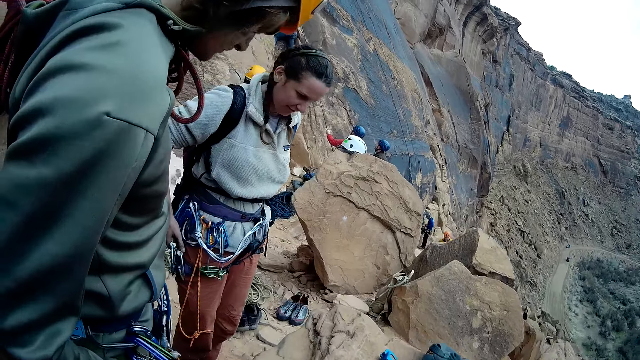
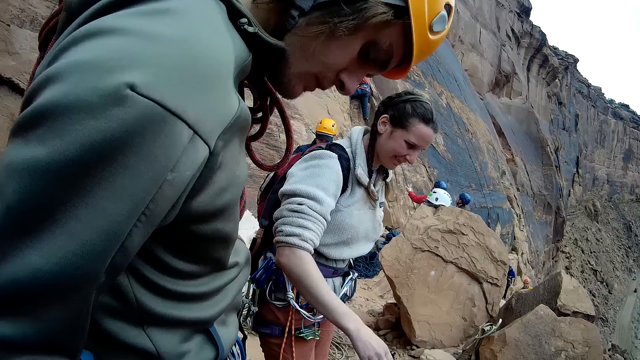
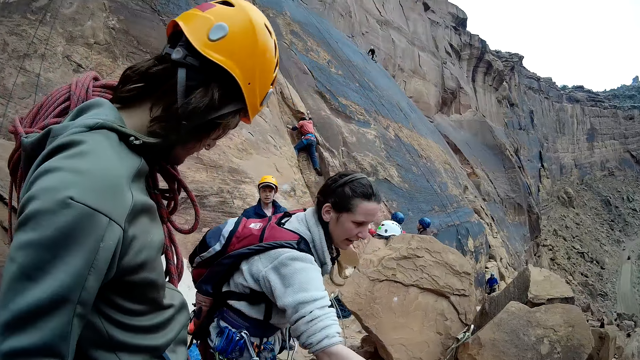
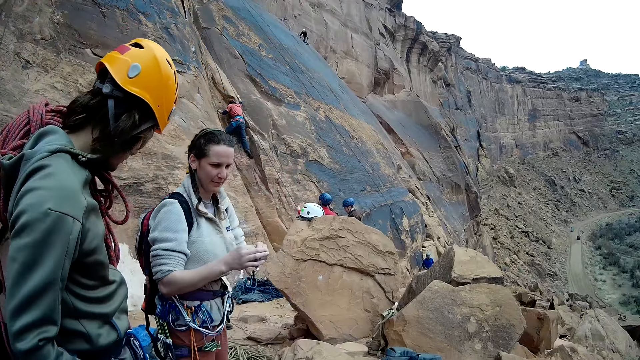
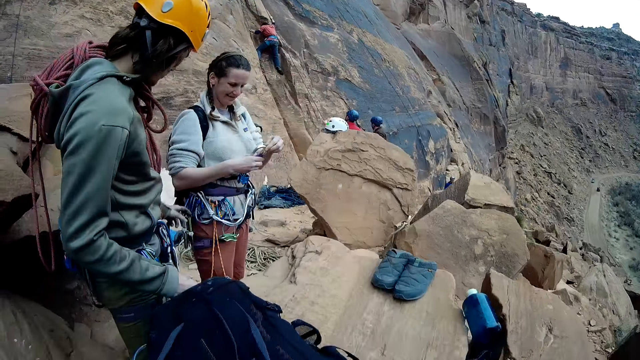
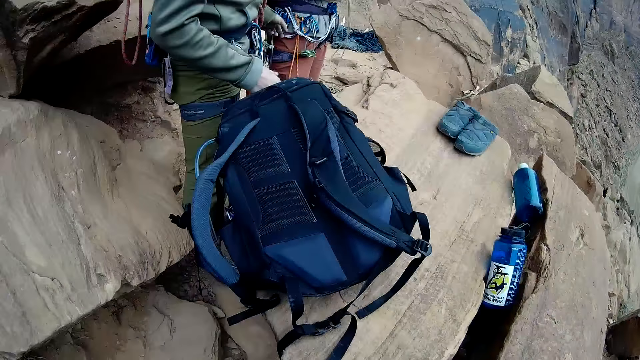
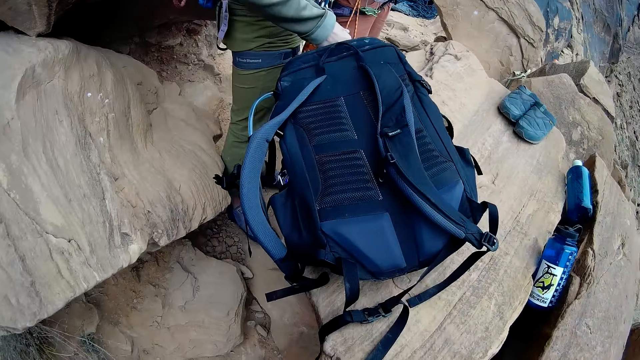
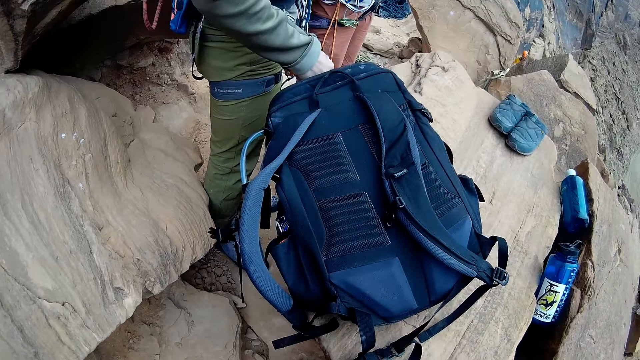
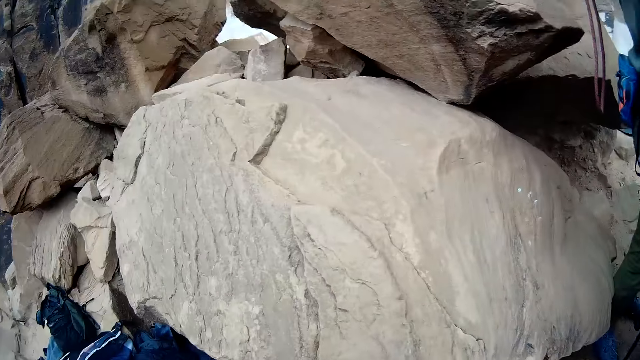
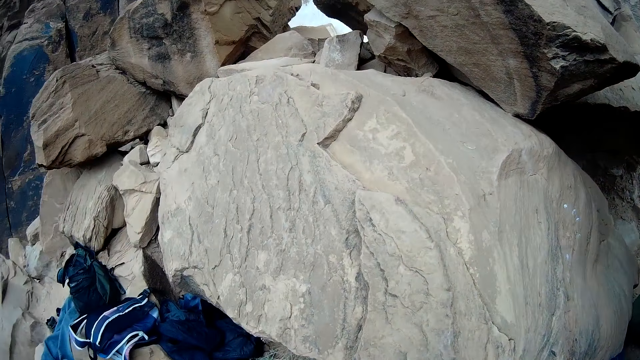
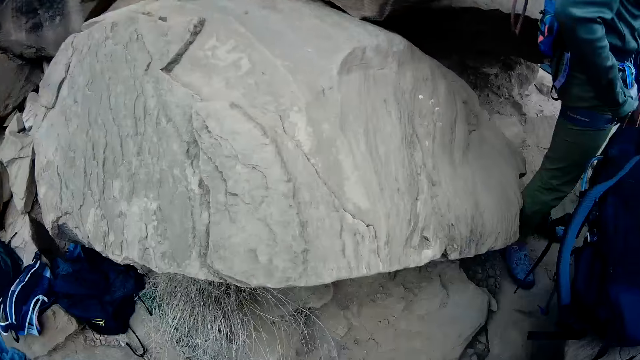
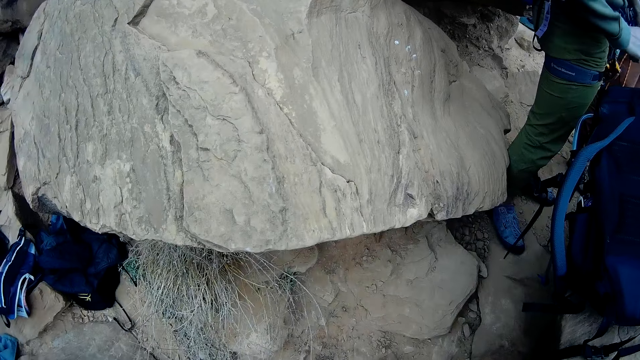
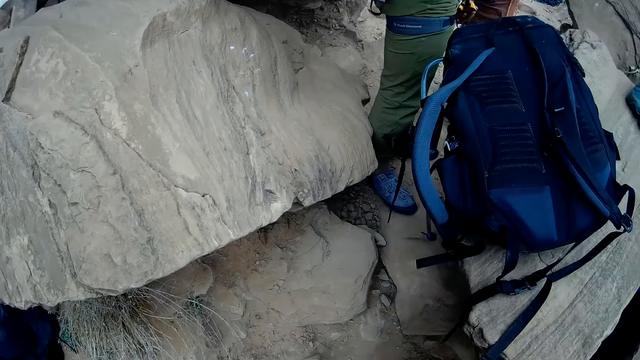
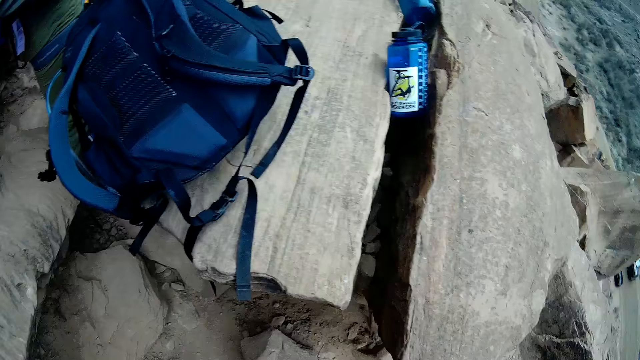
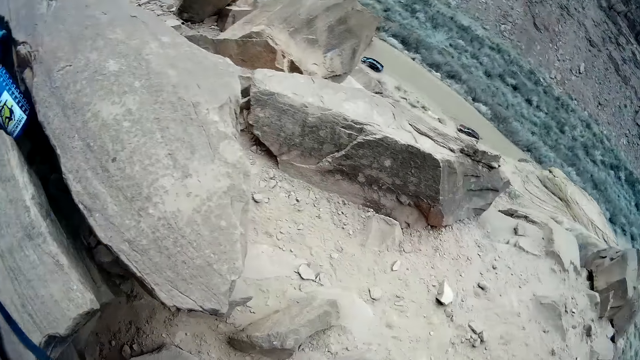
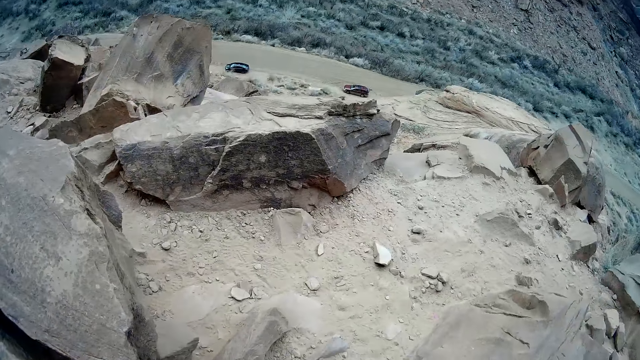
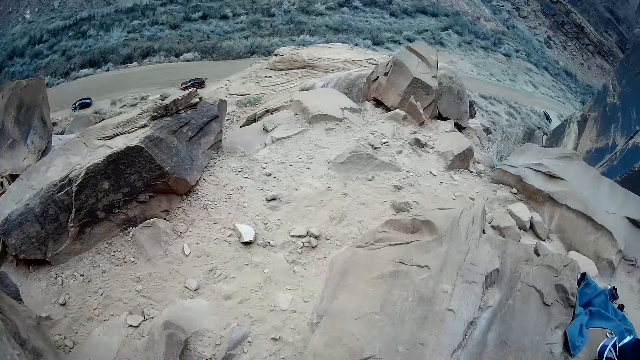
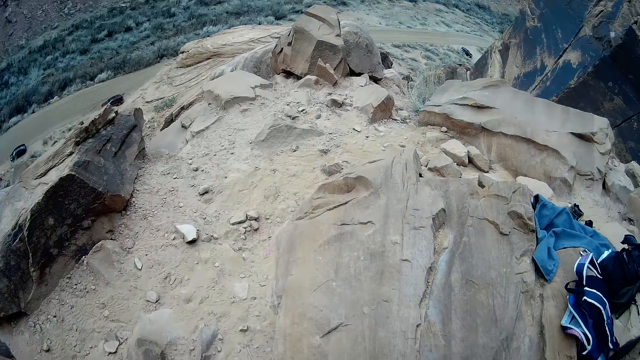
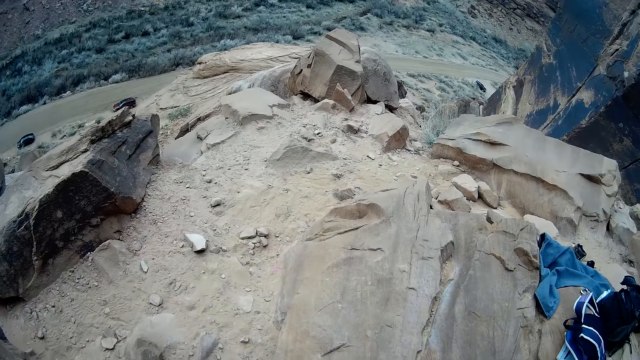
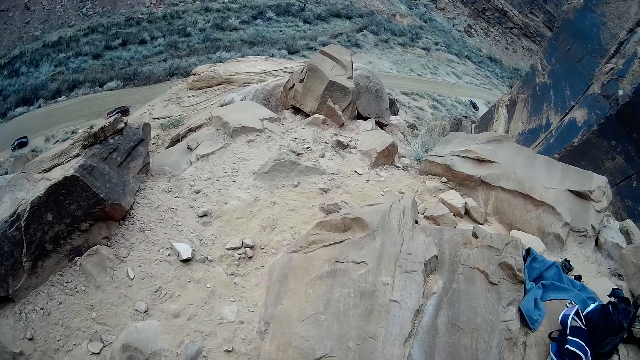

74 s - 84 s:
A man stands in between rocks. A woman interacts with another man. Another woman picks up safety belt hooks on the rock. Another man climbs the rocks. Another man looks around. Another man walks around. The second woman looks at the safety belt hook. The first man stands in between rocks. Another woman moves her hand. The second woman stands close to the third woman. The first man holds the rock.

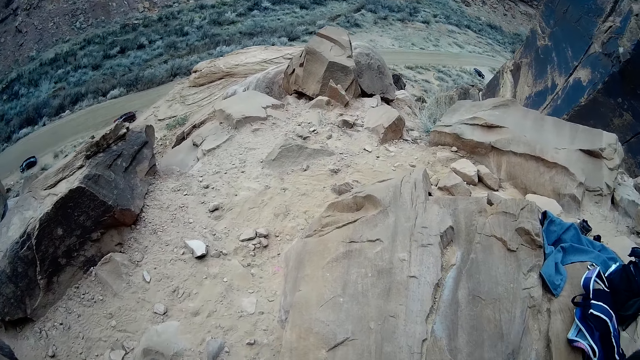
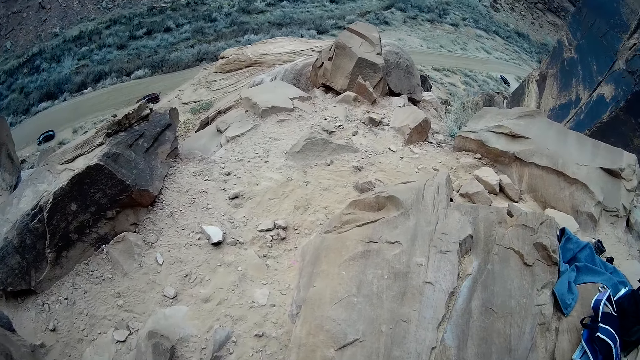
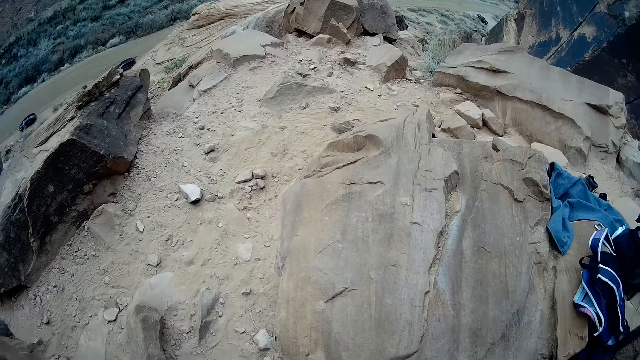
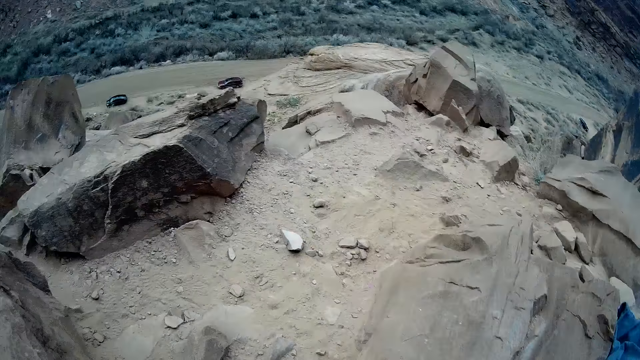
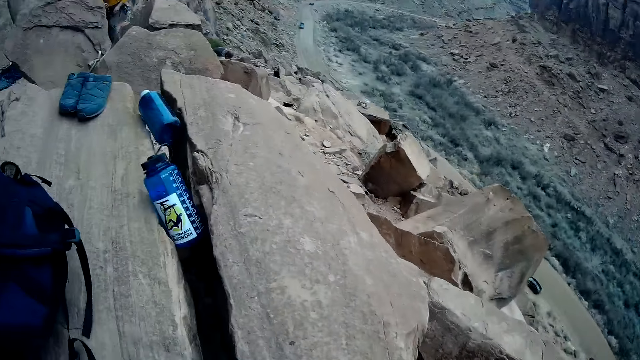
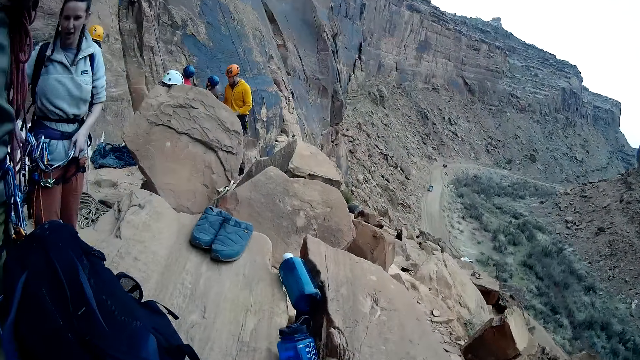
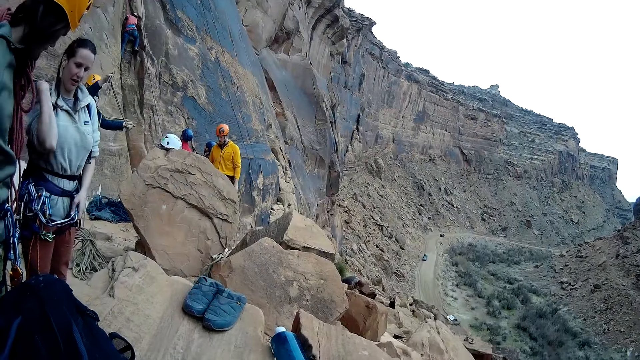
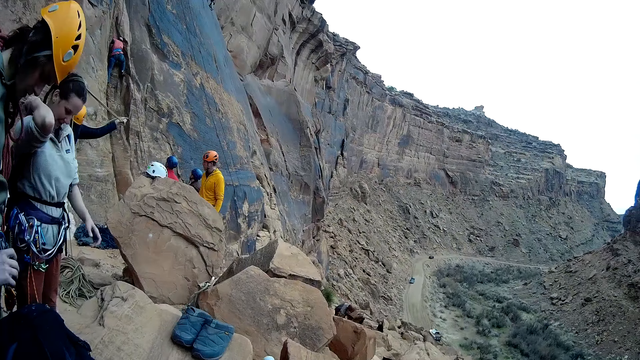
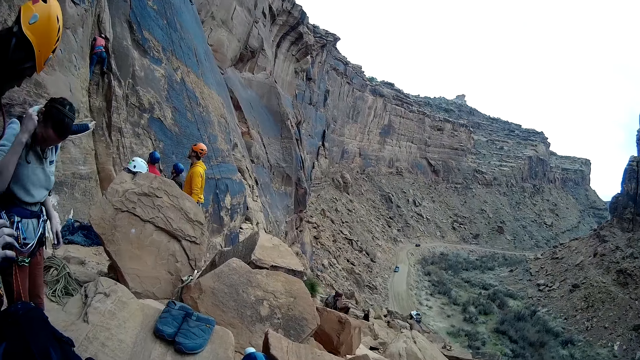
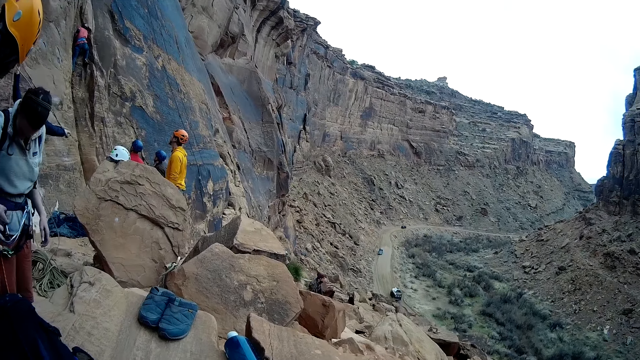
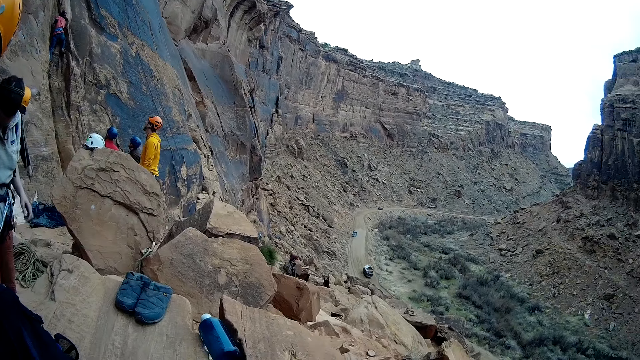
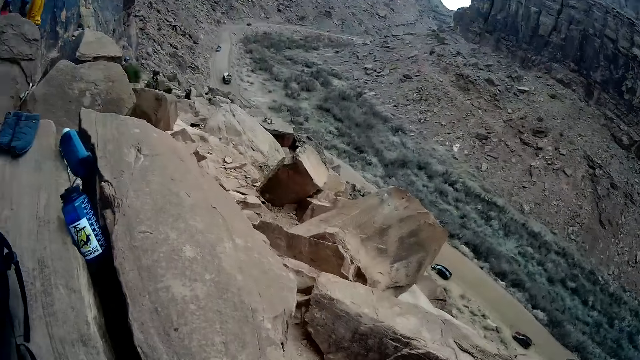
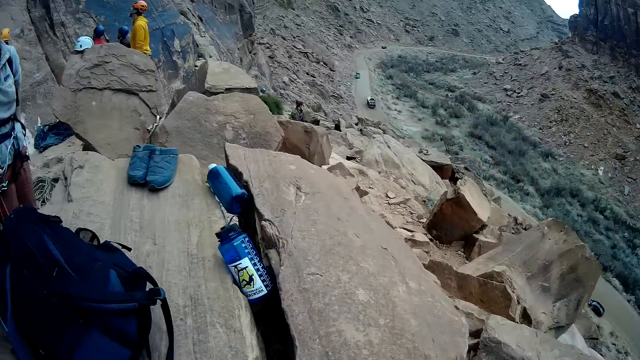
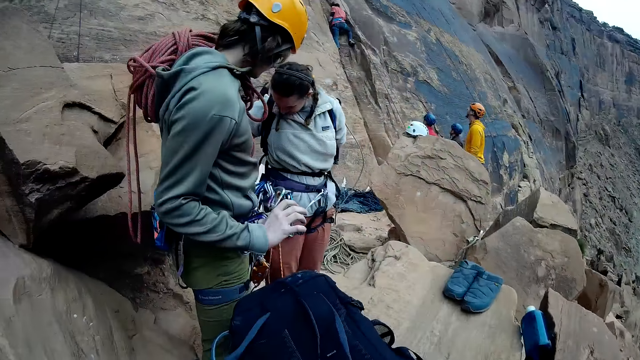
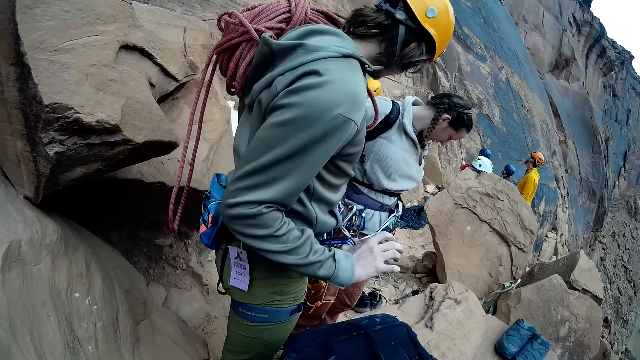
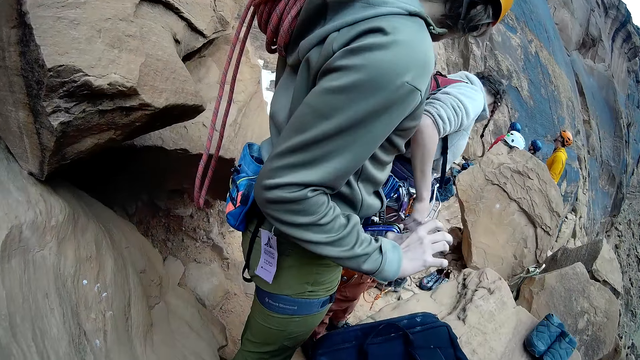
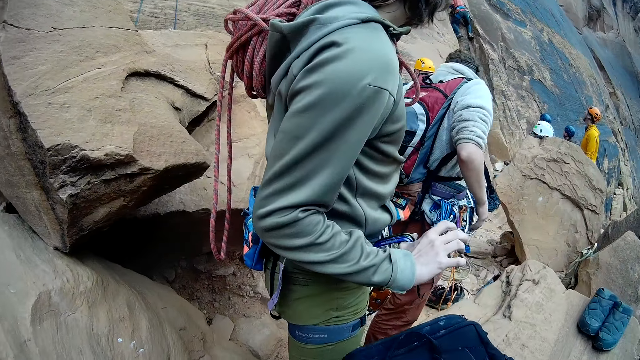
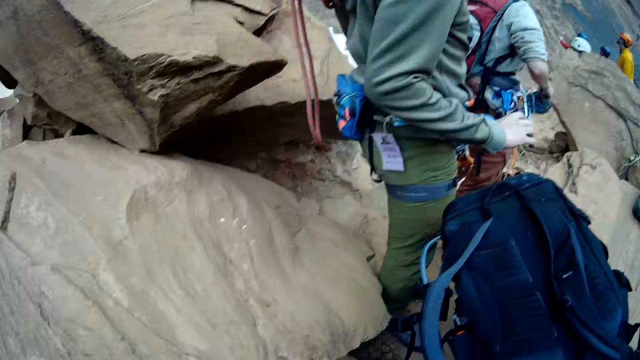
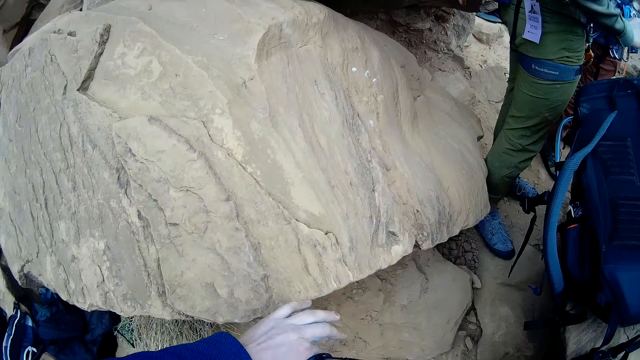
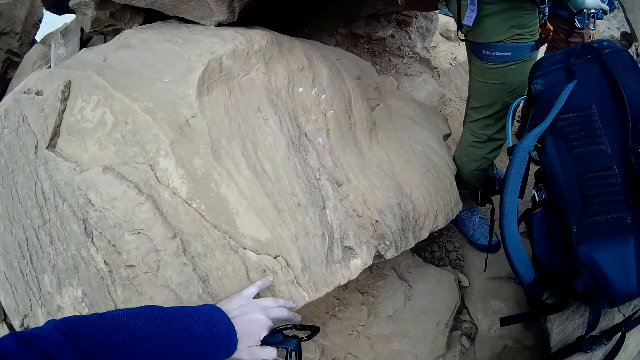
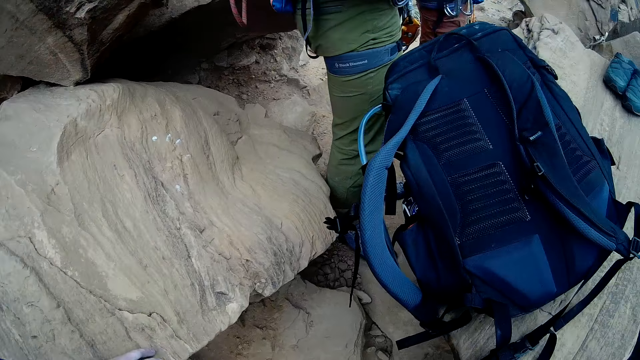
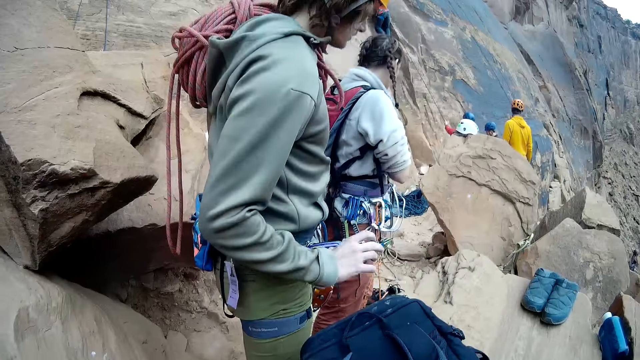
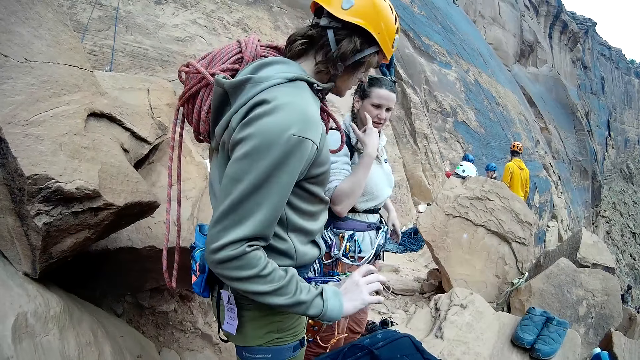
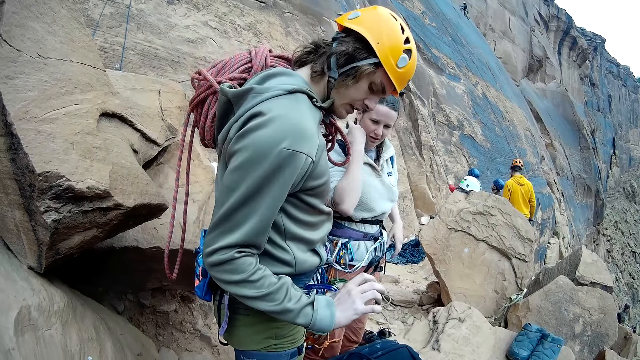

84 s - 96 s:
A man walks around. A woman climbs the rocks. Another man stands close to a third man. The third man stands close to the second man. Another woman looks at a third woman. A fourth man lifts ropes upwards. A fifth man climbs the rocks. The third woman moves her hand upwards and scratches her back. The first man turns around. A sixth man climbs the rocks. The second woman holds her safety belt. The third woman moves her hand downwards. The first man looks at the fifth man. The third woman fixes her safety belt. The second woman holds her safety belt. The second man stands close to the third man. The third woman fixes her safety belt. The fourth man stands behind the third woman. The third man stands close to the second man. The fourth man lifts ropes upwards. The fifth man climbs the rocks. The sixth man climbs the rocks. The third woman turns around. The fourth man stands behind the third woman. The camera wearer holds a rock. He places his left hand on the rock. He looks around. The second man stands close to the third man. The third man stands close to the second man. The first man looks around. The third woman turns around. The fifth man climbs the rocks. The second woman shakes her hand. The third woman scratches her face. The first woman looks around. The second woman looks around.
